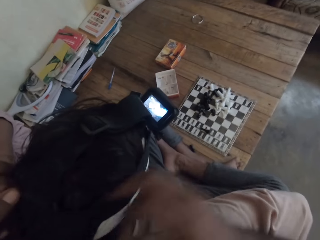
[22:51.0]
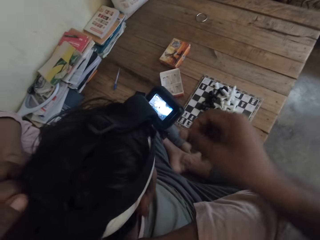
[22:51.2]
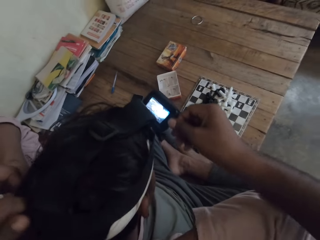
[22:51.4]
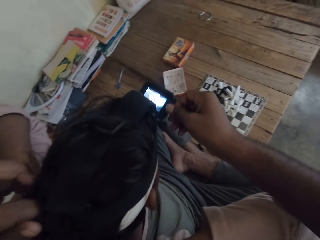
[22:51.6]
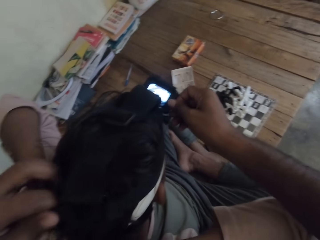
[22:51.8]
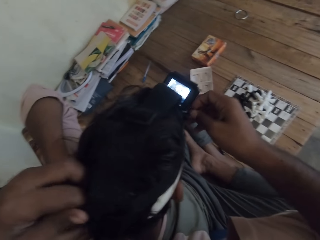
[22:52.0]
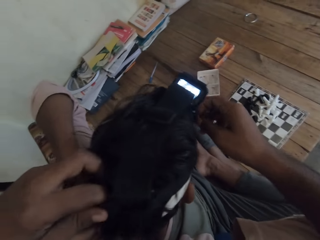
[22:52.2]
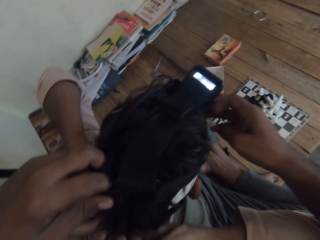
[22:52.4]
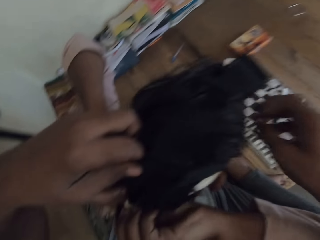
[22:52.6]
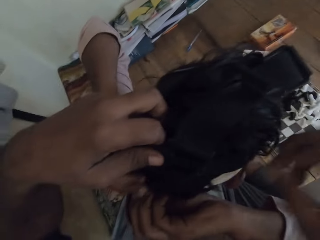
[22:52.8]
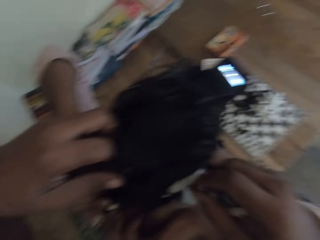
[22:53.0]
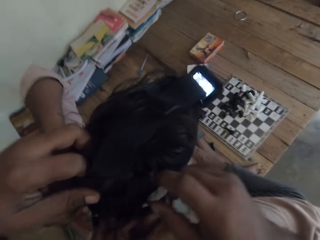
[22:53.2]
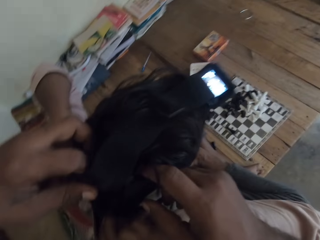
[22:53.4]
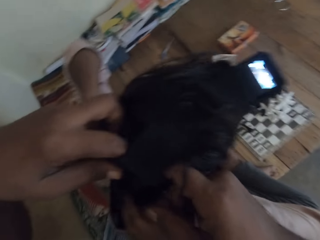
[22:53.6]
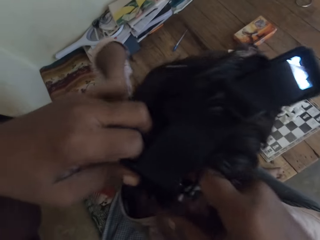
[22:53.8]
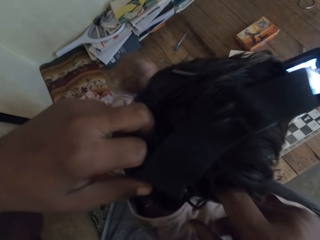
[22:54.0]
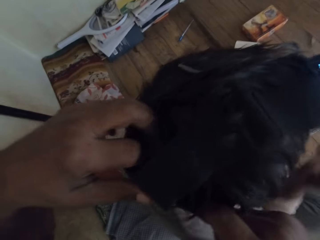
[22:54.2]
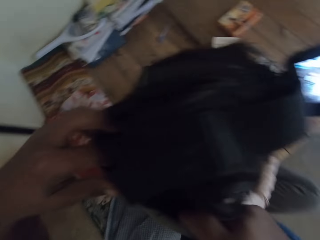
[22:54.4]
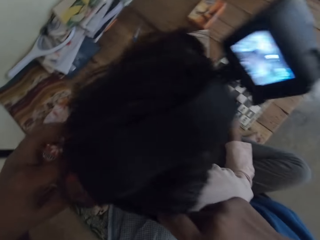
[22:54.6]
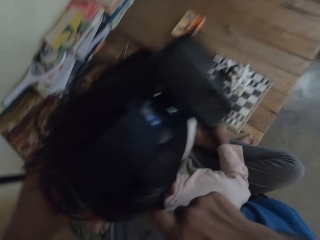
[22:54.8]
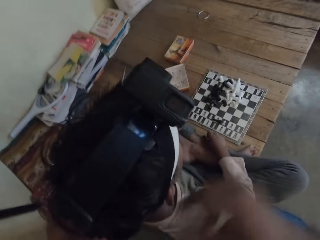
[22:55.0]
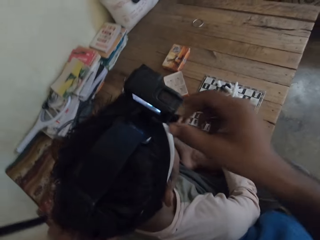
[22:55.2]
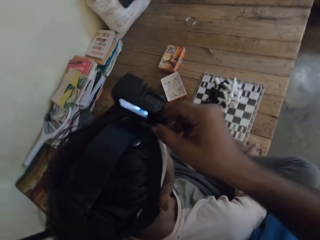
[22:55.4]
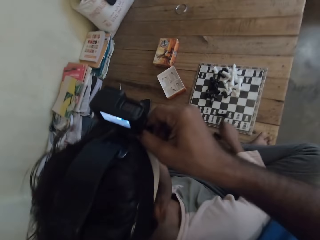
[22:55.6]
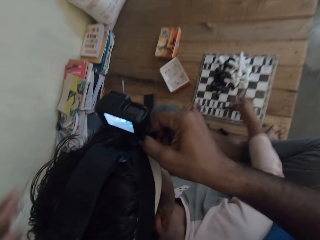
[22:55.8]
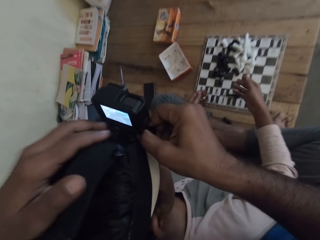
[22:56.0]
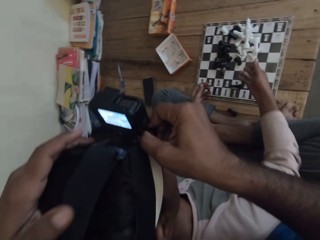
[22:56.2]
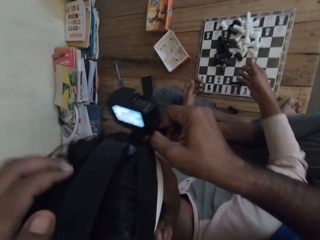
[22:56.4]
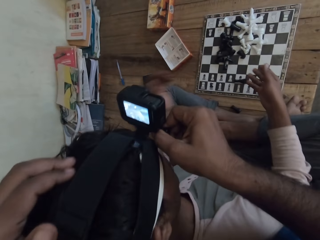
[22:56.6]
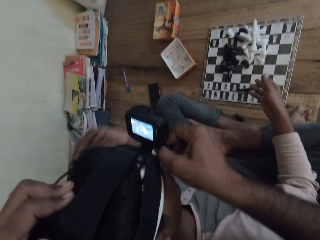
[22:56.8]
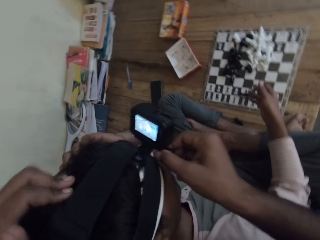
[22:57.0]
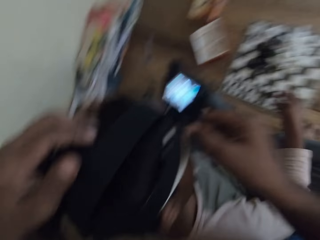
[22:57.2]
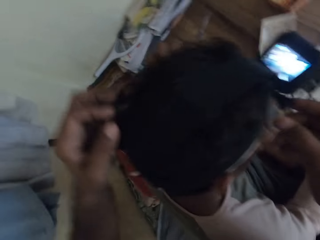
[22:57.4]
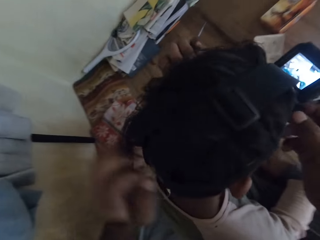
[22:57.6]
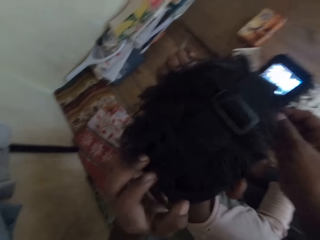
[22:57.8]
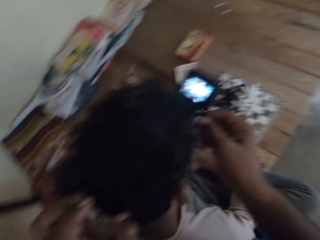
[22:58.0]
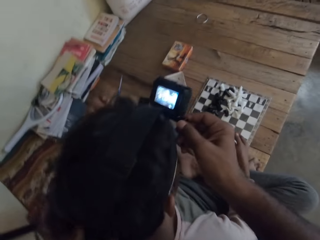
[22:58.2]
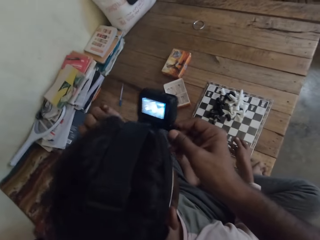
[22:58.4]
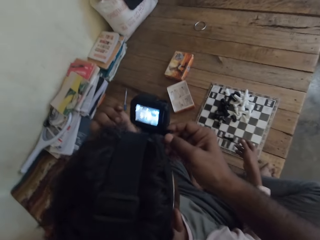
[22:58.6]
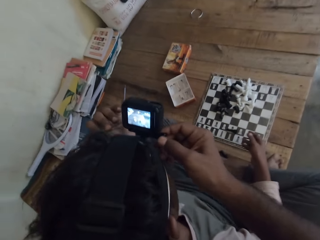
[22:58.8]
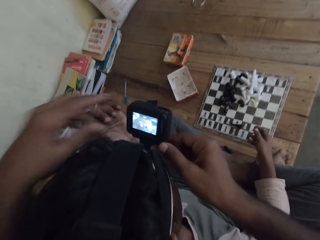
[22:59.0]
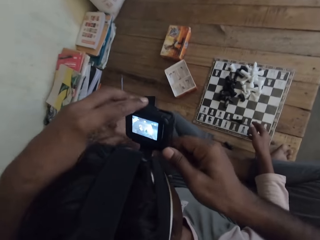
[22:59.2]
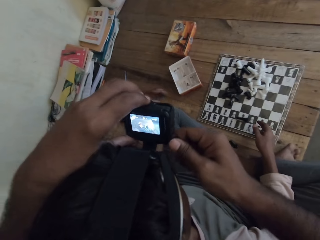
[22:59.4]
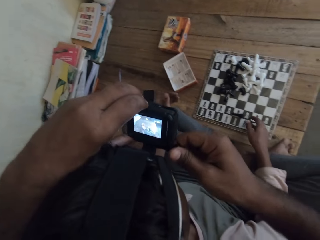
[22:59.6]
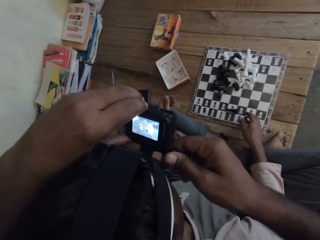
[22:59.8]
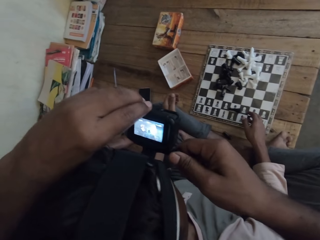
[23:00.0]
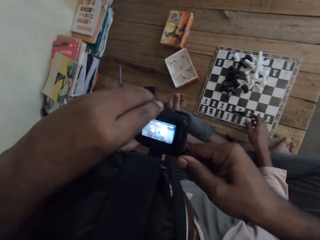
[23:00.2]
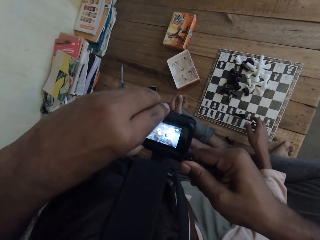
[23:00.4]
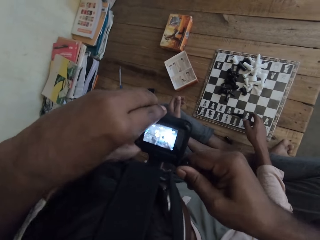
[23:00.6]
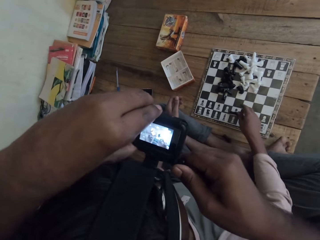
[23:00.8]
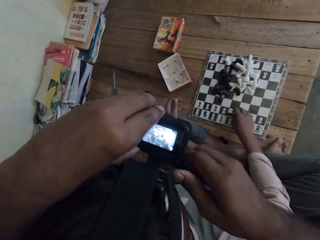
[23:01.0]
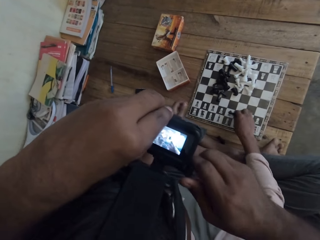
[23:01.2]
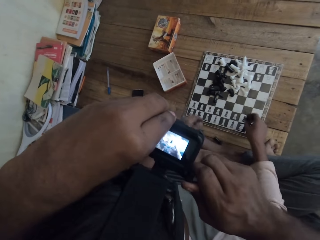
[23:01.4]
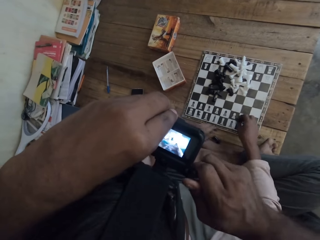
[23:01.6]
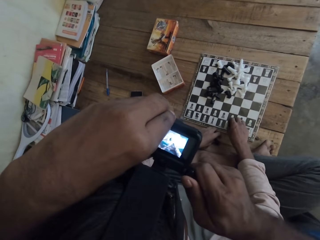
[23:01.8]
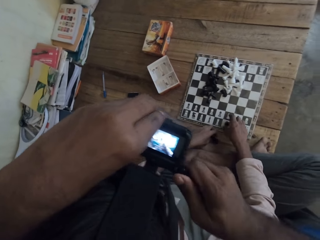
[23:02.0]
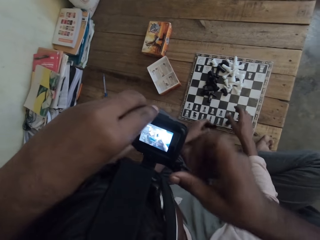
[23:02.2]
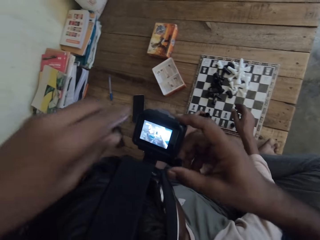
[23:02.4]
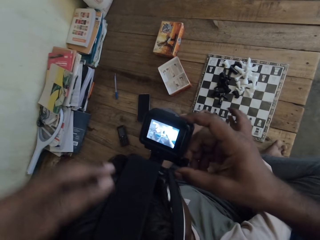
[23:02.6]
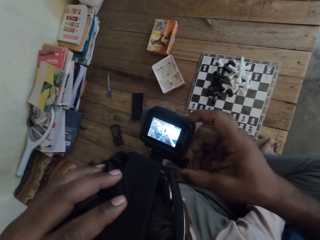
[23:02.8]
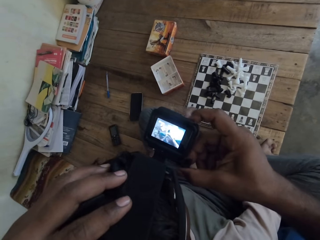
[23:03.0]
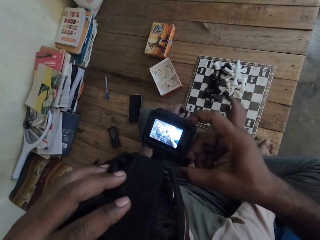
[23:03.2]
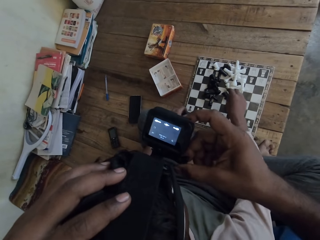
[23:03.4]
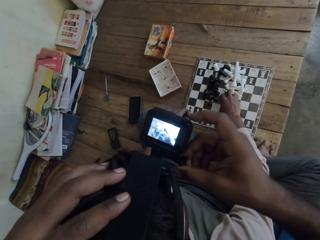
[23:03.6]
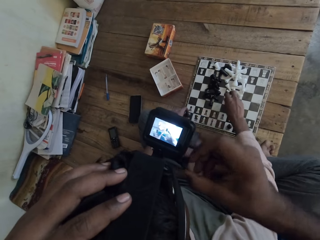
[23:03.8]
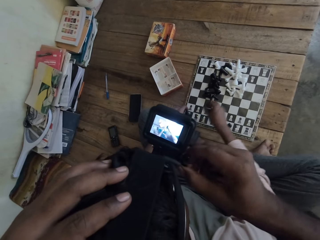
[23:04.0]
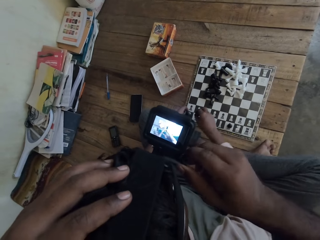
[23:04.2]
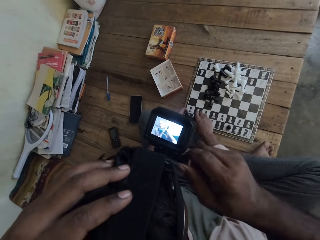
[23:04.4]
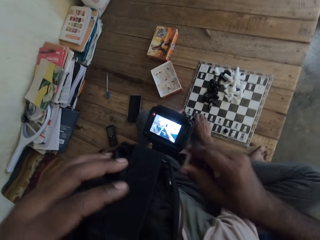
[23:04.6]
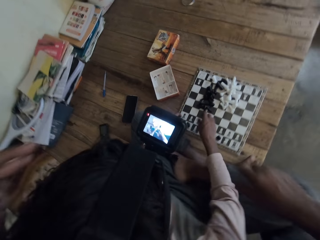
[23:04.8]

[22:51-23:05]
The camera wearer moves the camera. A man talks to the camera wearer. The camera wearer talks to the man. The man talks to the camera wearer. The camera wearer adjusts the camera with hands.

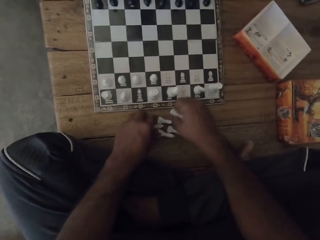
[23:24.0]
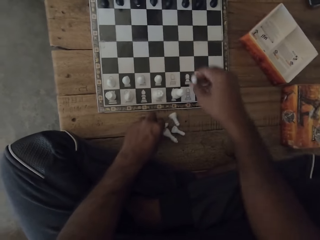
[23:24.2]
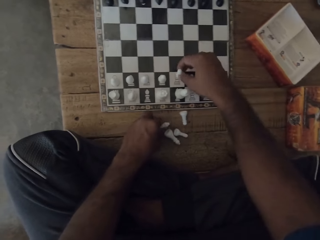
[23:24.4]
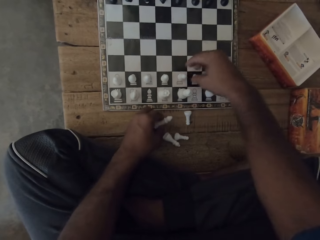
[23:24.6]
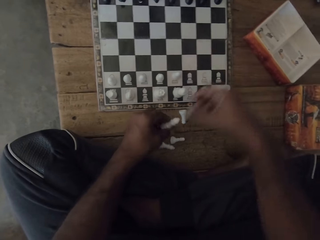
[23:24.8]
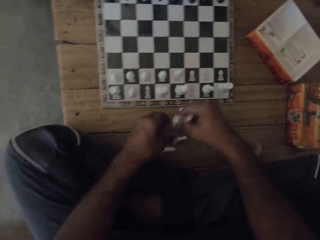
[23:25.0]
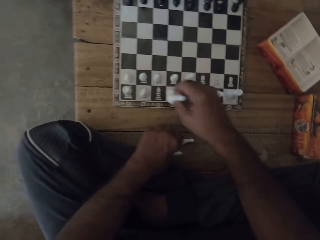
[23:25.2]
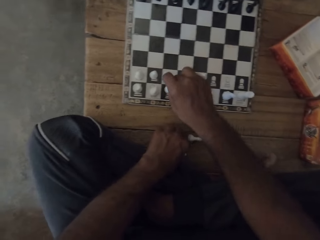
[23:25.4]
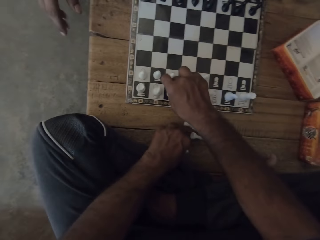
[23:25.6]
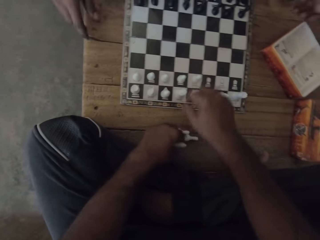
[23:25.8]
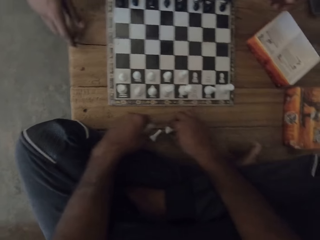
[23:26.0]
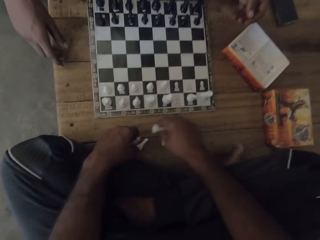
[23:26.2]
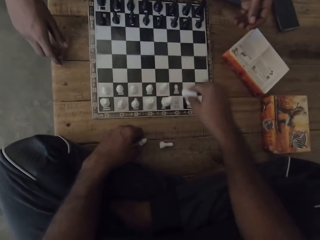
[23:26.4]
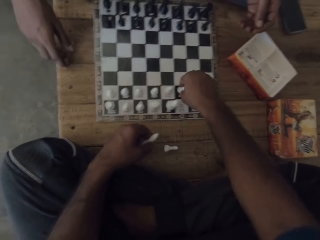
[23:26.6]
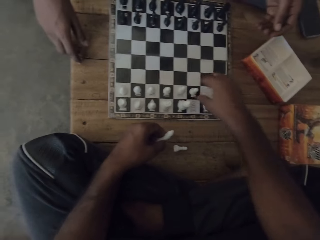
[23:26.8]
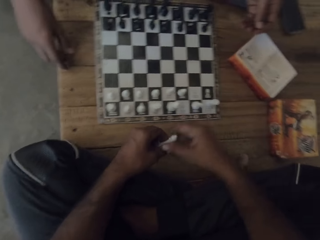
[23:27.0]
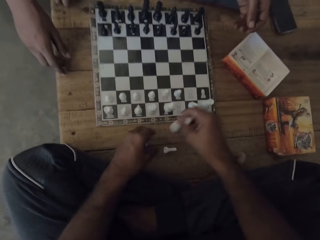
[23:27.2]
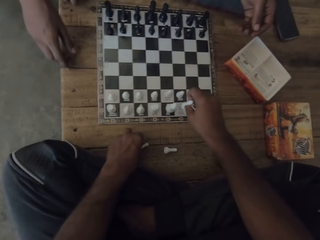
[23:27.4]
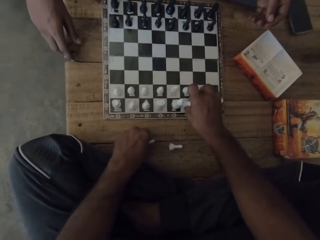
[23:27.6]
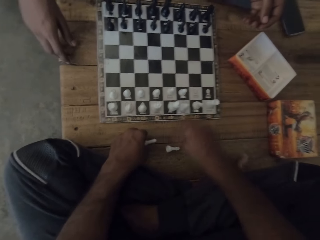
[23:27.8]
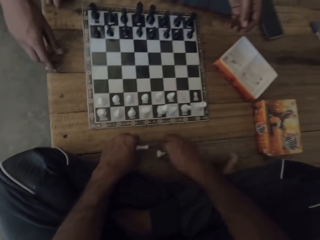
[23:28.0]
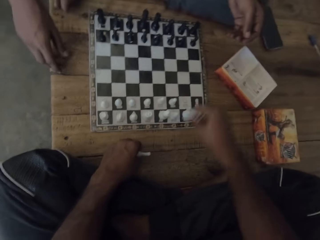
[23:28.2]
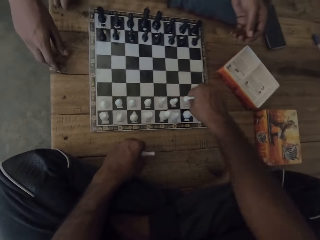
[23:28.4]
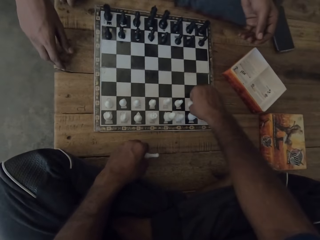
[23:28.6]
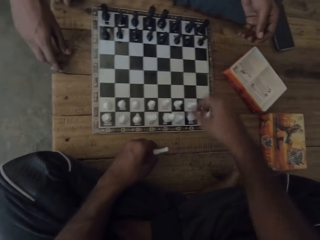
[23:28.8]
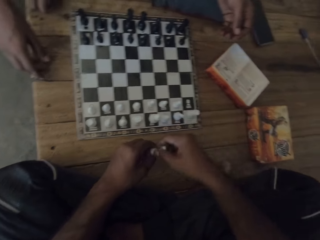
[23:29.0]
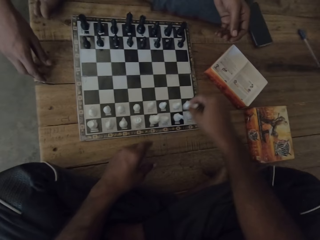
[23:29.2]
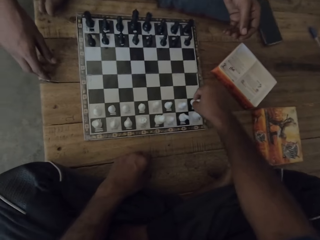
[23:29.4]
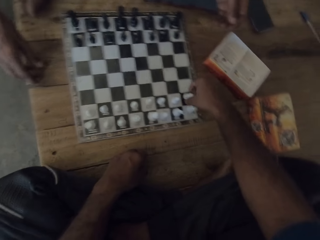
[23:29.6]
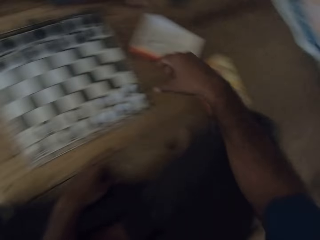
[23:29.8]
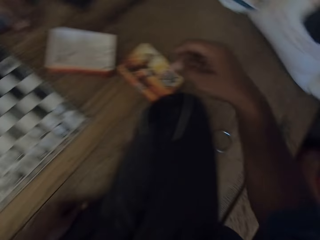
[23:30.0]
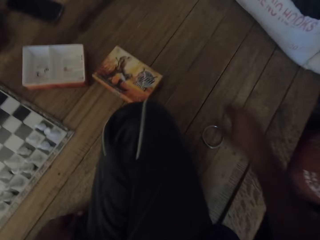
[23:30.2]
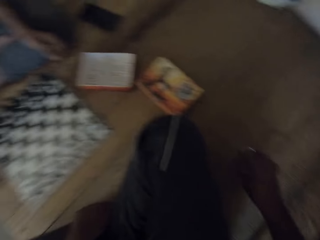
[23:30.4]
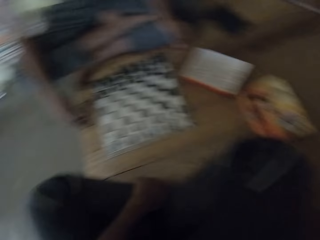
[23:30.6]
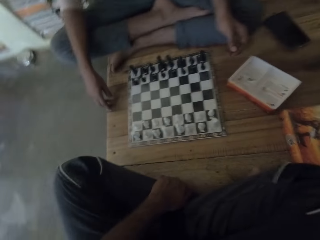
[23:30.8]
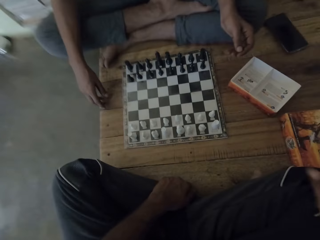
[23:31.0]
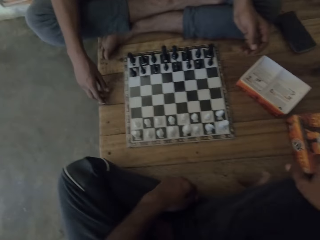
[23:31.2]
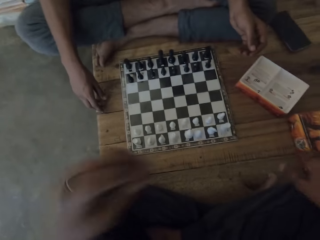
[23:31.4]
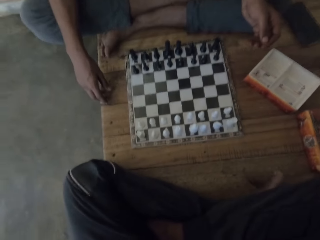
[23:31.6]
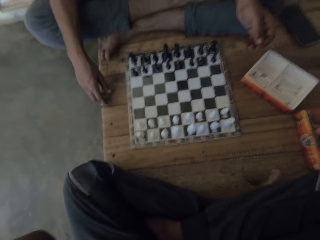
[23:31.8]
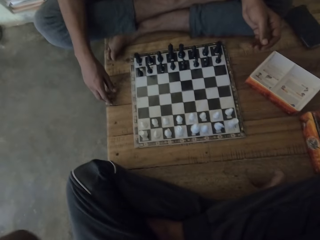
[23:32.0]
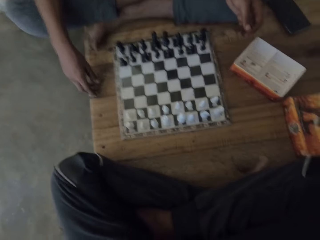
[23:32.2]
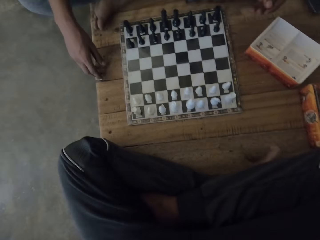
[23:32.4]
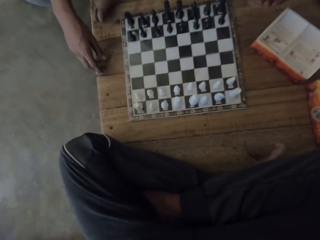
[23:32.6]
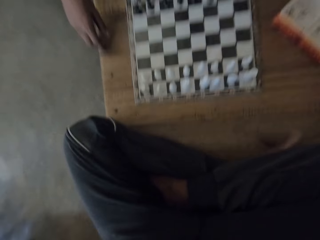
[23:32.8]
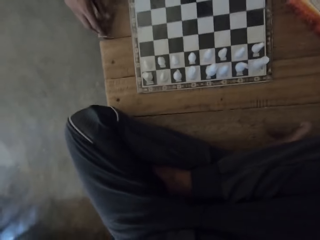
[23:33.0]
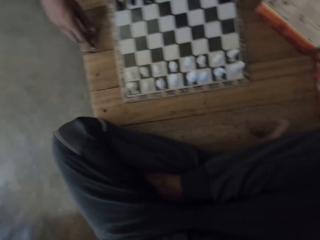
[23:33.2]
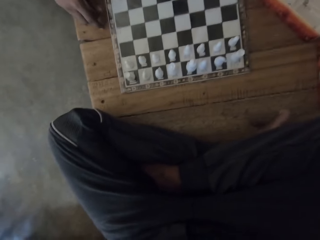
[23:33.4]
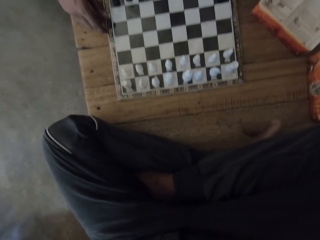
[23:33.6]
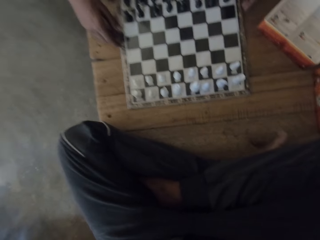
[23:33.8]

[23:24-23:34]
The camera wearer picks up a pawn. They drop the pawn. They pick up the pawn. They drop the pawn. They pick up the pawn. They drop the pawn. They talk. They pick up the pawn. They drop the pawn. They pick up the pawn. They drop the pawn. They pick up the pawn. They drop the pawn.
